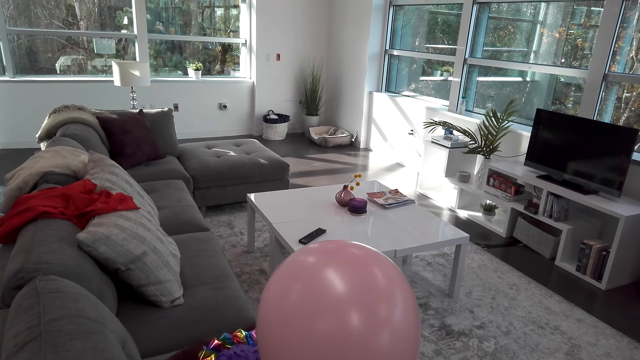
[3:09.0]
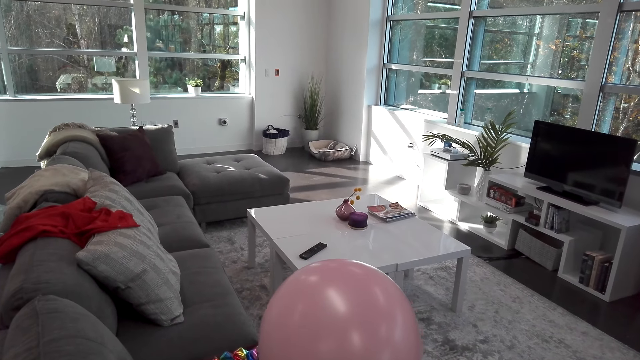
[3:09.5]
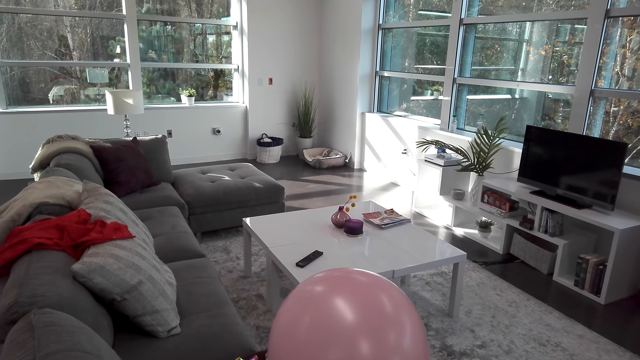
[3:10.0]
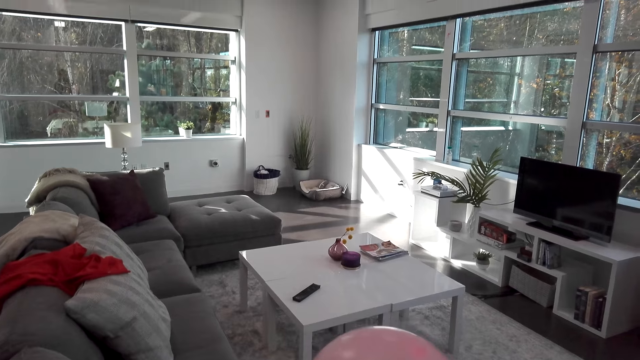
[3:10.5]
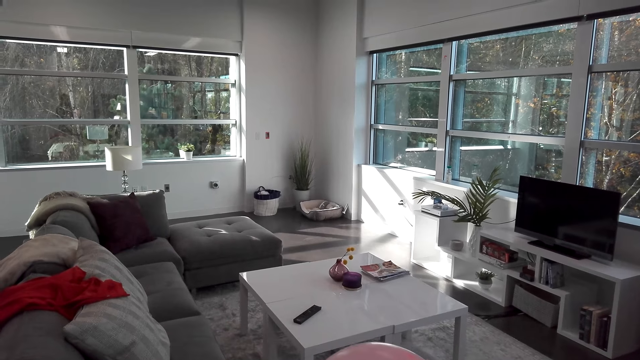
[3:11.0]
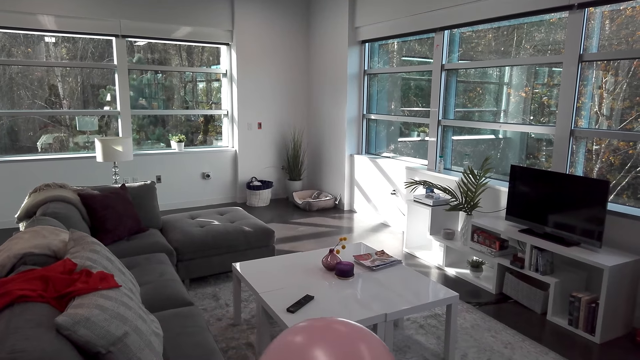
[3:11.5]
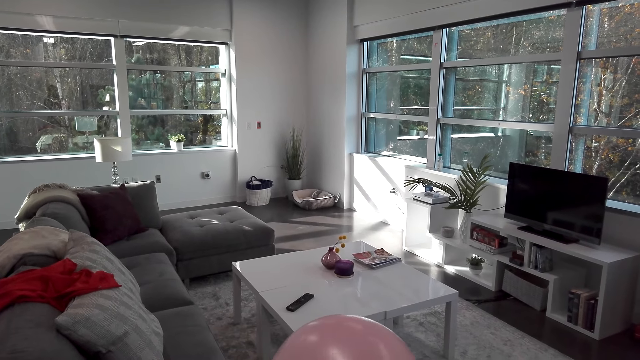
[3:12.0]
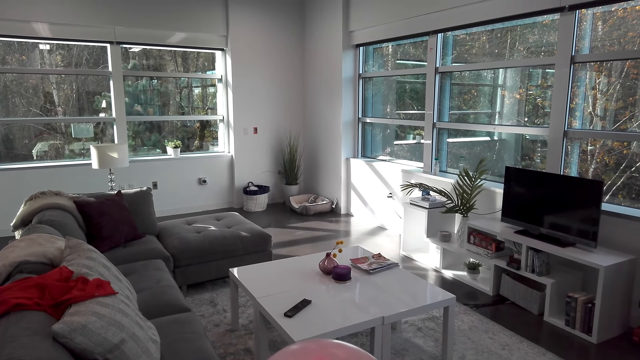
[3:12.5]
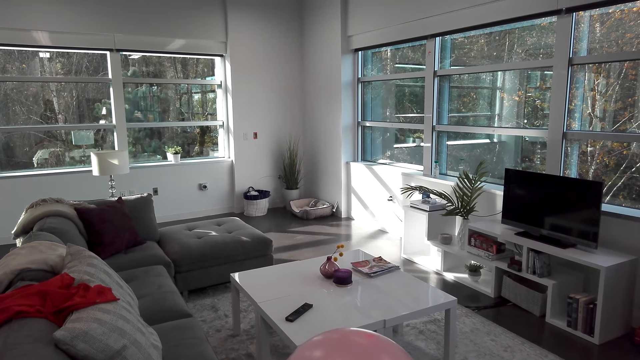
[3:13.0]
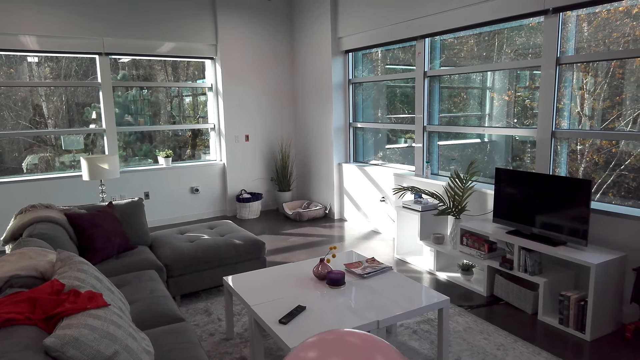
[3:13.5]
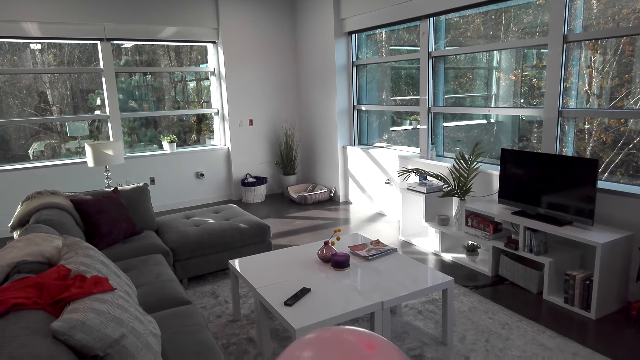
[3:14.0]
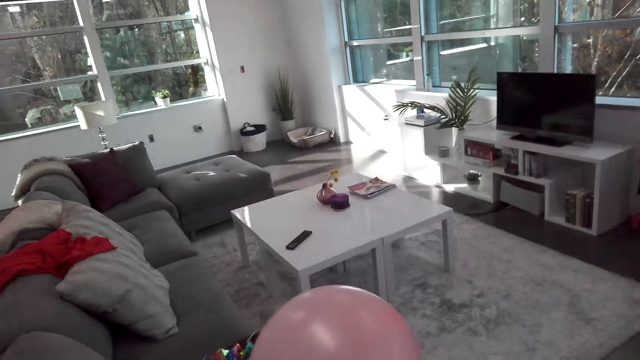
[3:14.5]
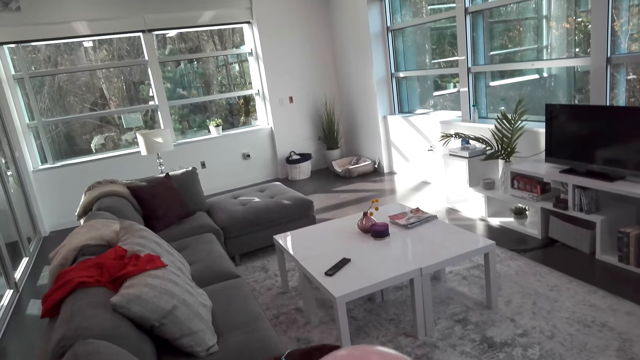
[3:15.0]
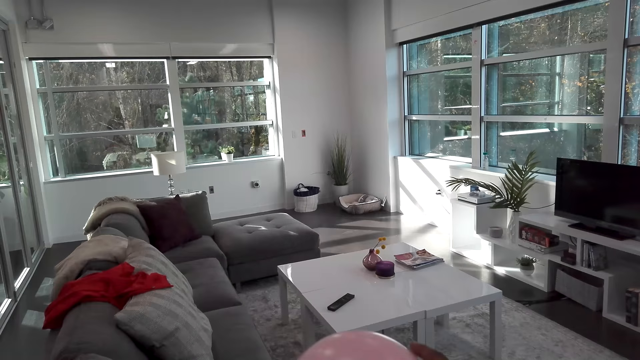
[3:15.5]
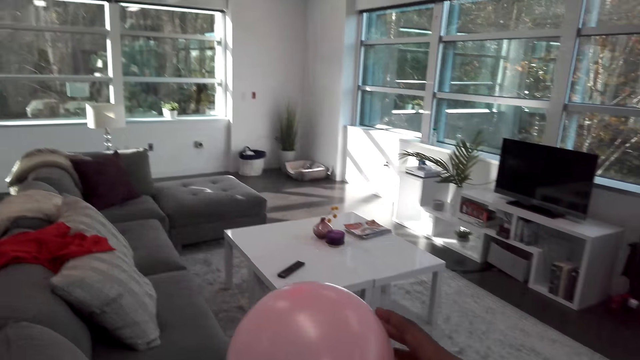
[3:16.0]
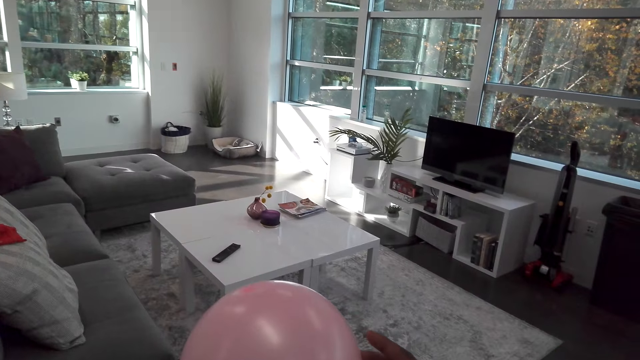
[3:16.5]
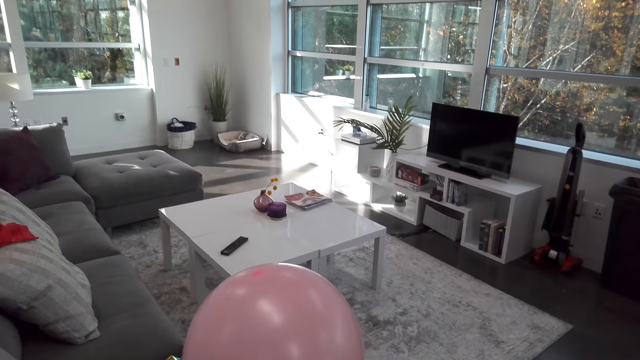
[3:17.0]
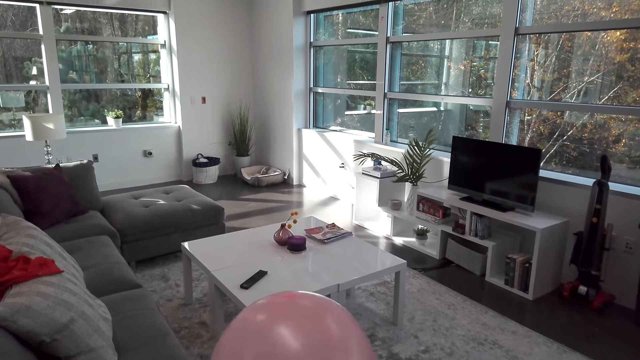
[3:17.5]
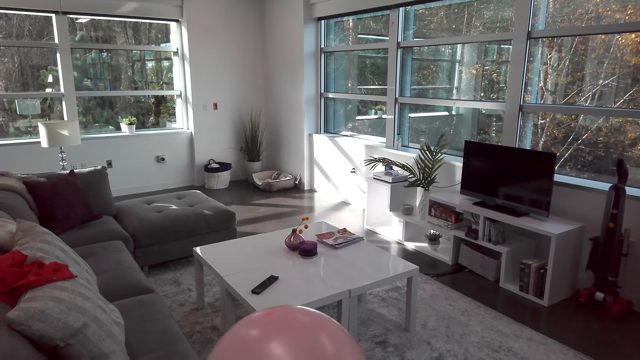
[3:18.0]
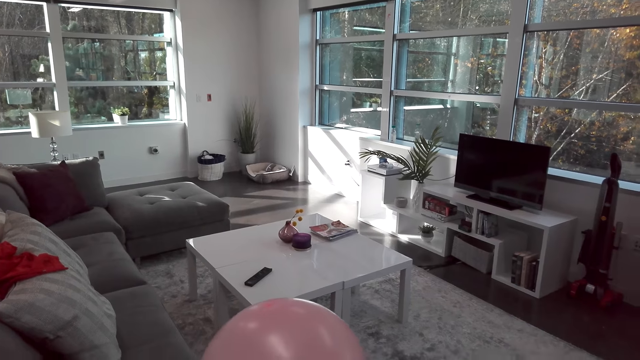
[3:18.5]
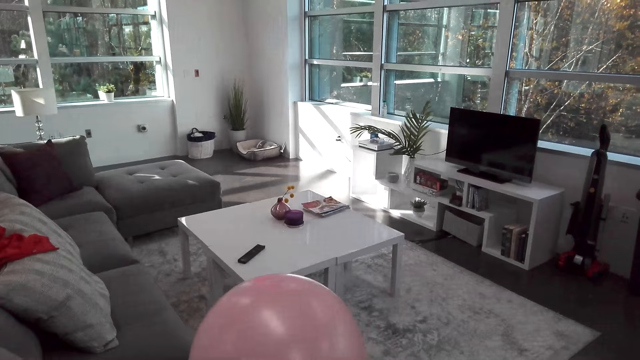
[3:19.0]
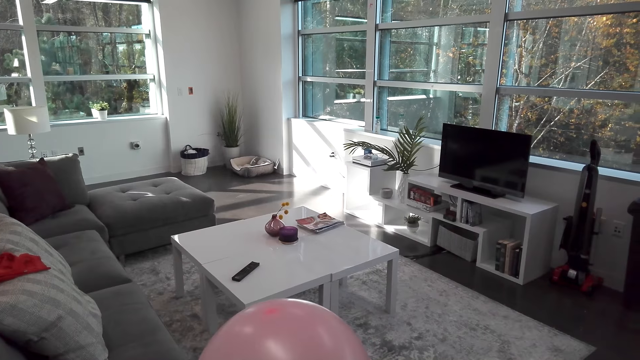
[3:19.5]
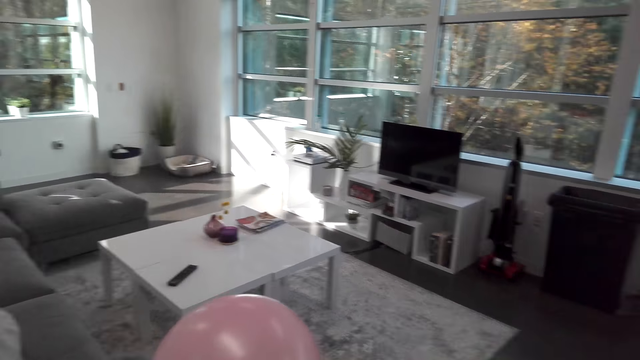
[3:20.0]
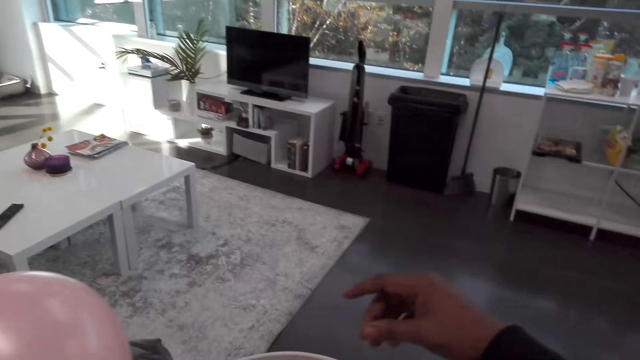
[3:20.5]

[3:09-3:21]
The camera wearer holds the balloon. They stick the balloon with a tape. They talk.

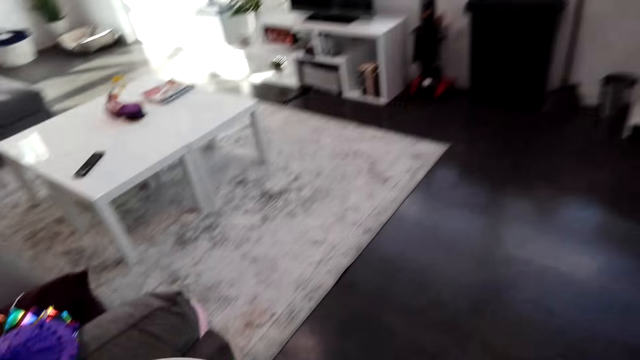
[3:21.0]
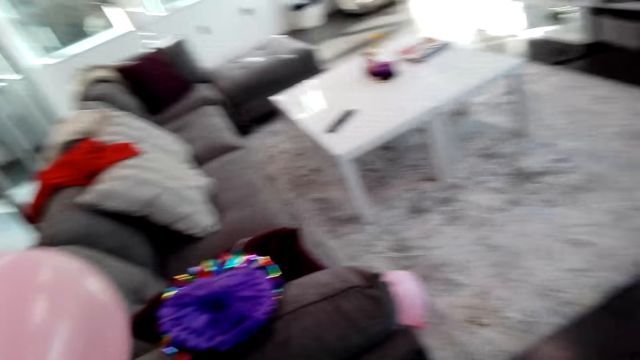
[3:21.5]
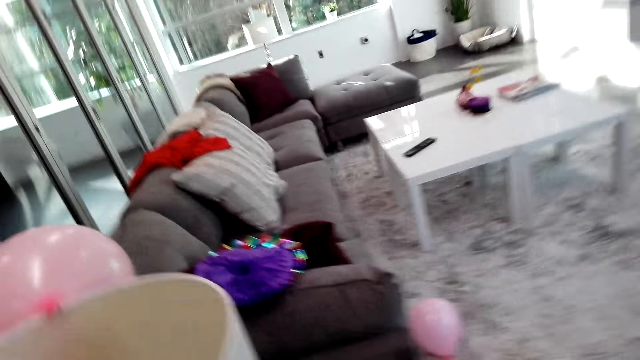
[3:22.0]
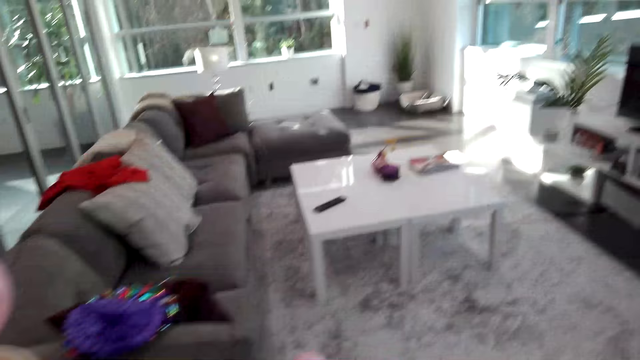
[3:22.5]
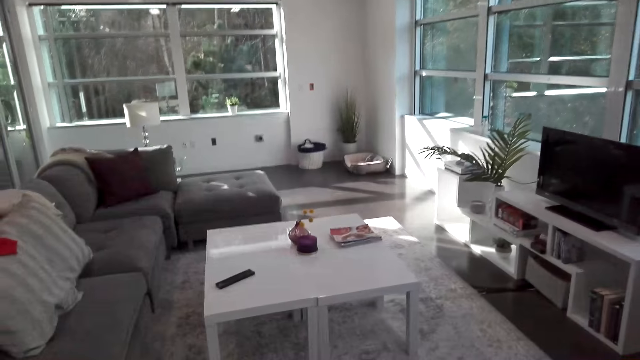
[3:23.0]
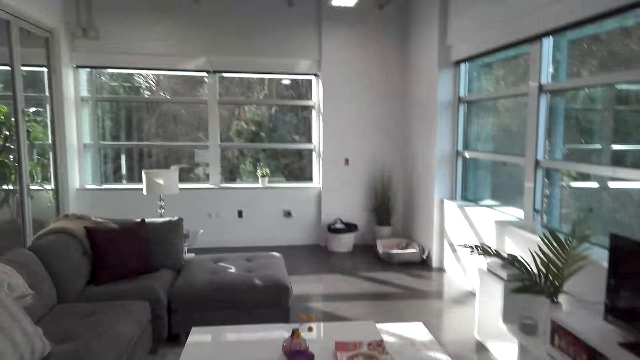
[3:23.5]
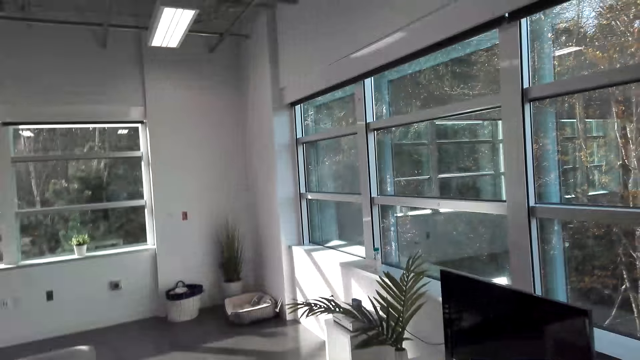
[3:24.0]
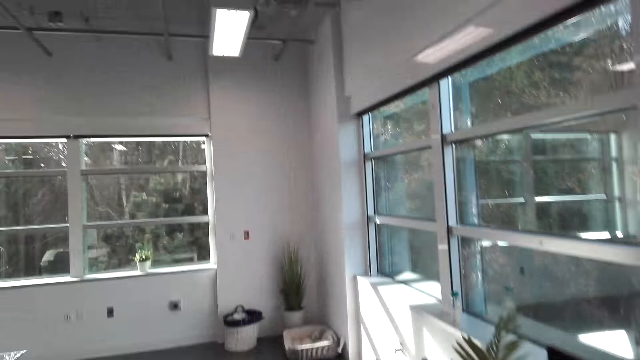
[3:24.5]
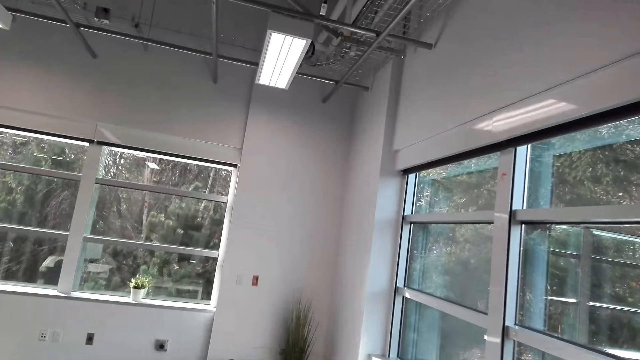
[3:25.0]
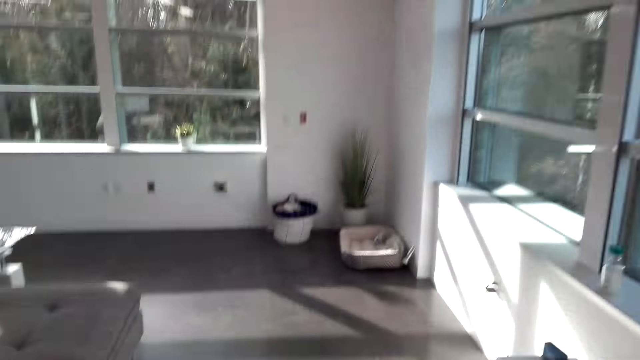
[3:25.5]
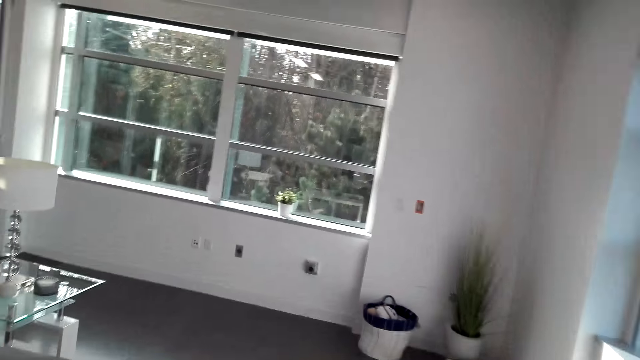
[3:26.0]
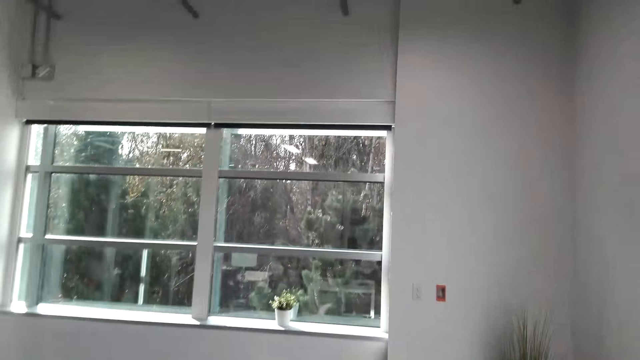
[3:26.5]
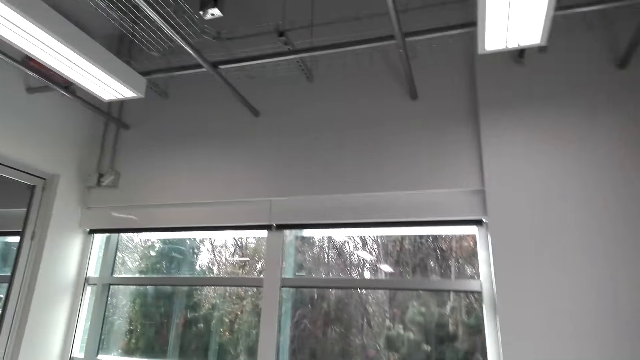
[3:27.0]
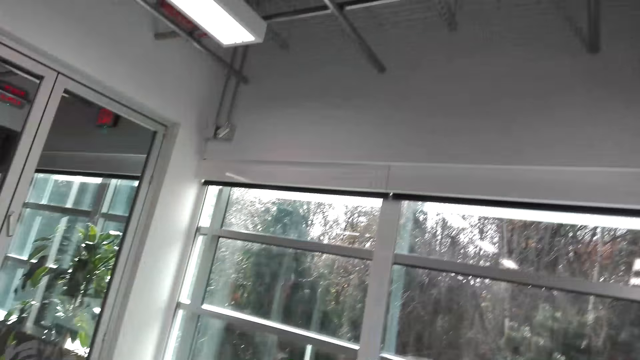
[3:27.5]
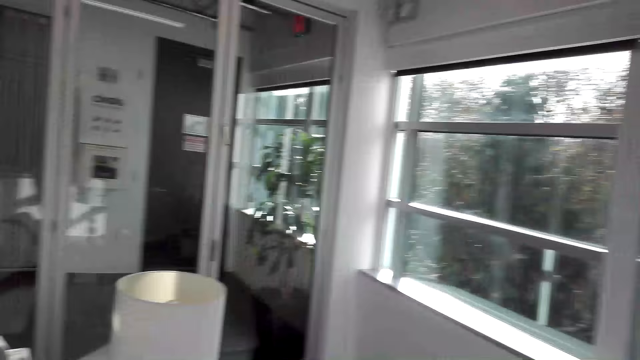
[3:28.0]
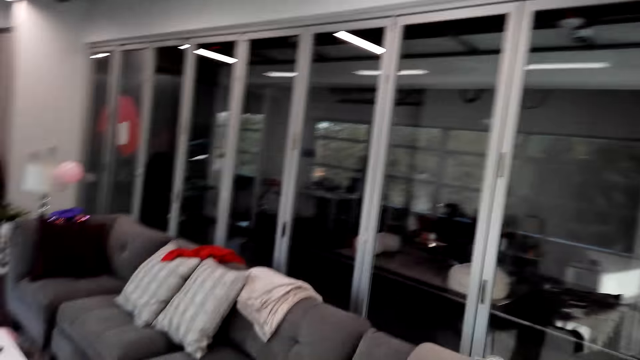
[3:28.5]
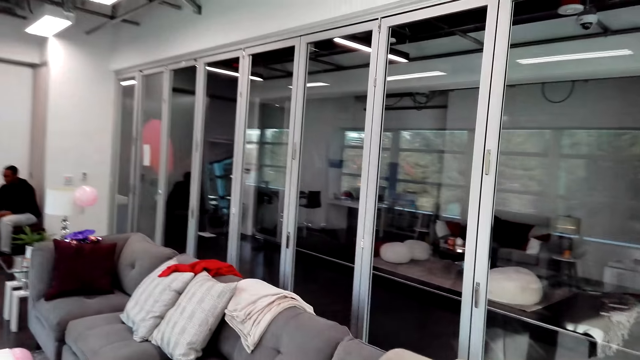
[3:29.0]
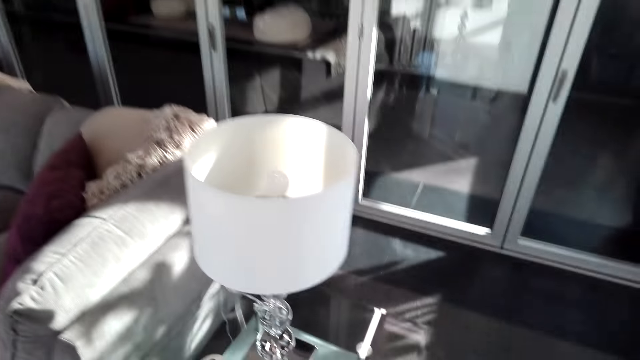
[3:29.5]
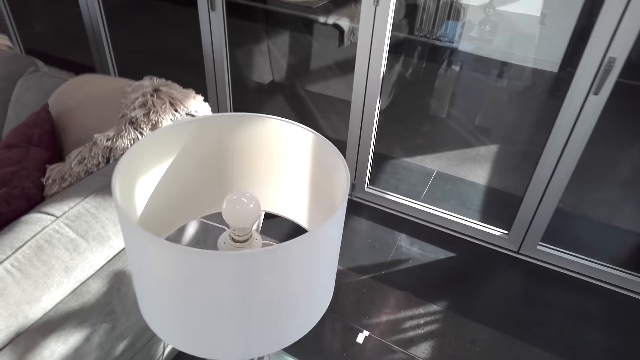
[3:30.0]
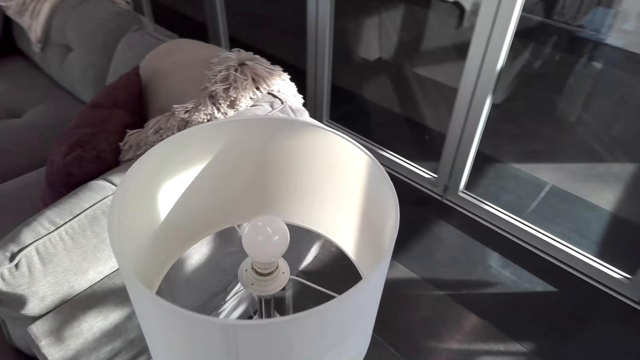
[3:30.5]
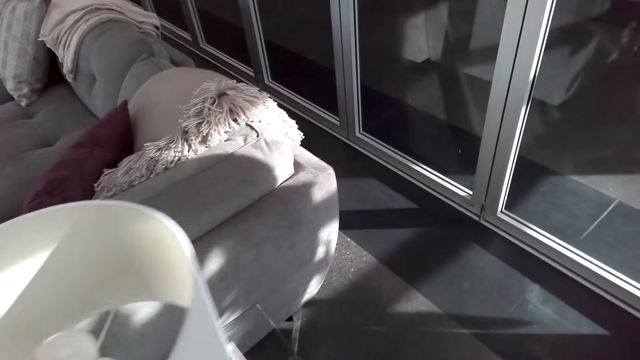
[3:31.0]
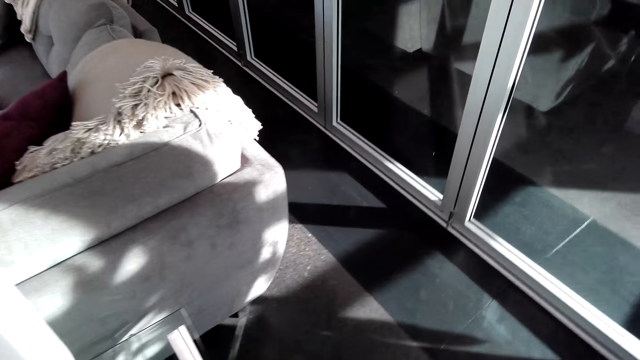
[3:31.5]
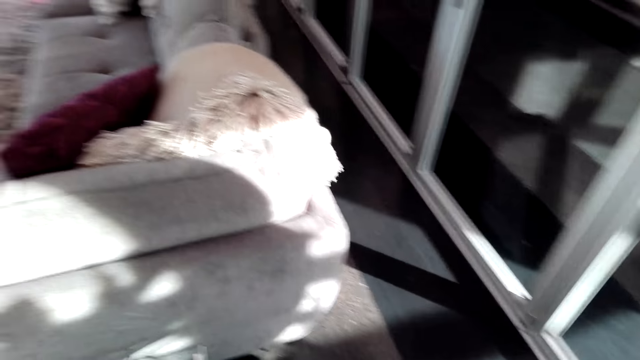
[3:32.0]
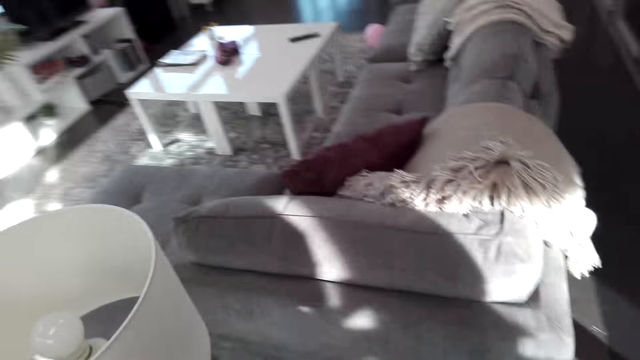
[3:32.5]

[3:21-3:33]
The camera wearer walks around. A person talks with the camera wearer.
